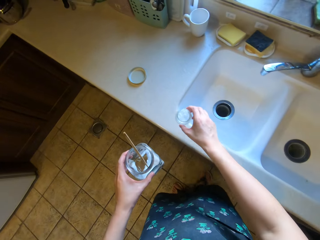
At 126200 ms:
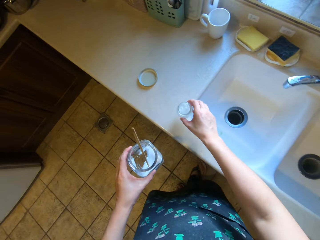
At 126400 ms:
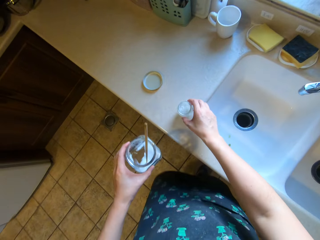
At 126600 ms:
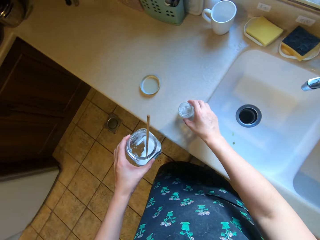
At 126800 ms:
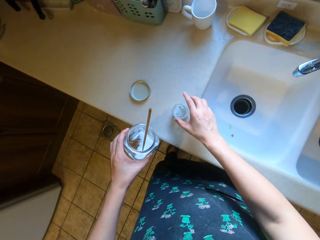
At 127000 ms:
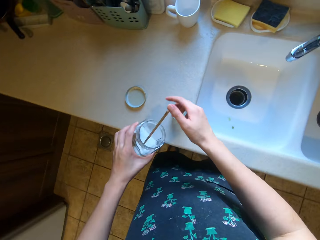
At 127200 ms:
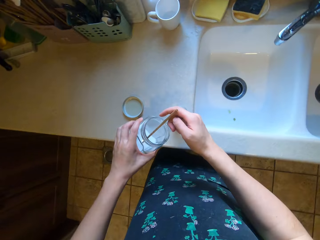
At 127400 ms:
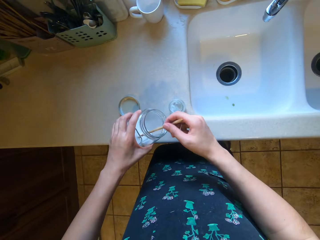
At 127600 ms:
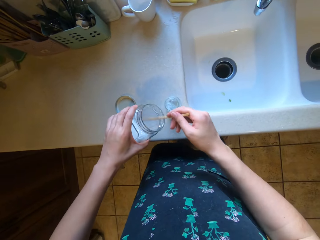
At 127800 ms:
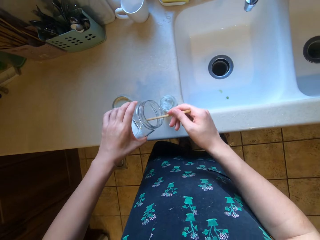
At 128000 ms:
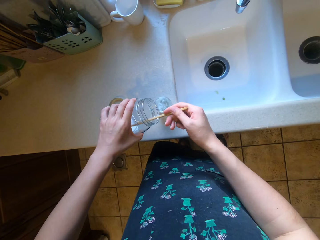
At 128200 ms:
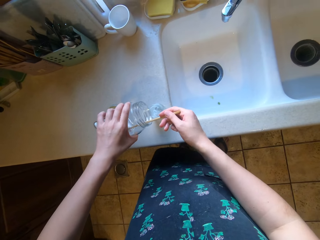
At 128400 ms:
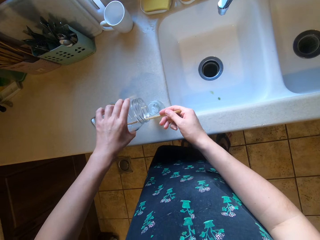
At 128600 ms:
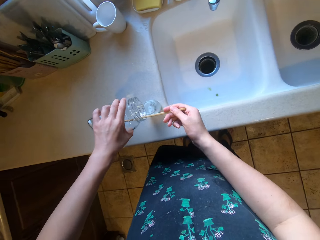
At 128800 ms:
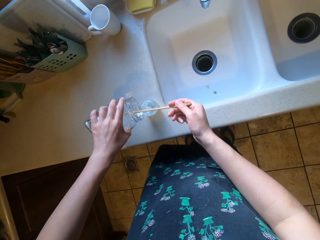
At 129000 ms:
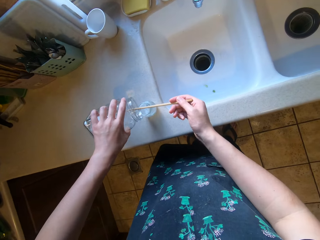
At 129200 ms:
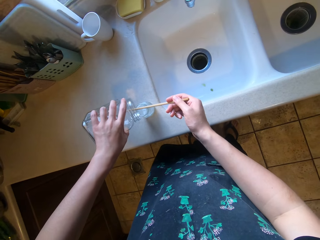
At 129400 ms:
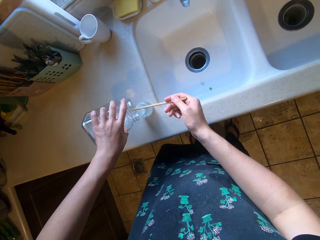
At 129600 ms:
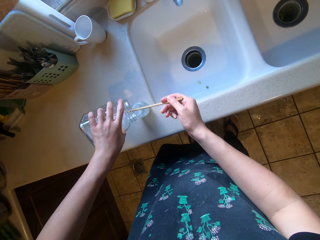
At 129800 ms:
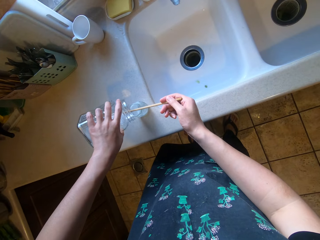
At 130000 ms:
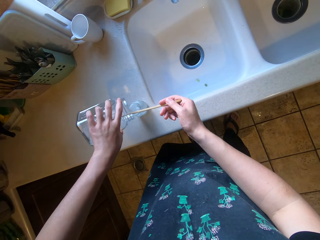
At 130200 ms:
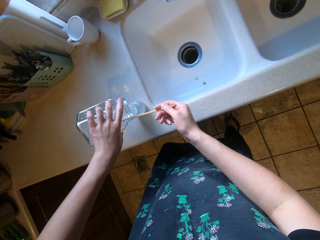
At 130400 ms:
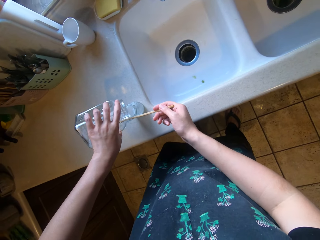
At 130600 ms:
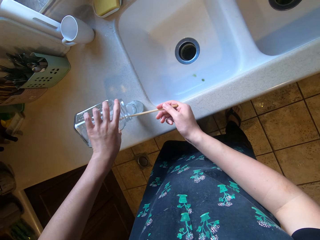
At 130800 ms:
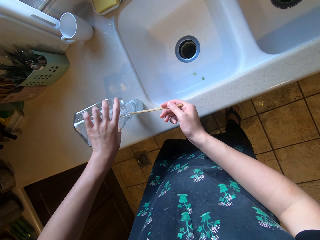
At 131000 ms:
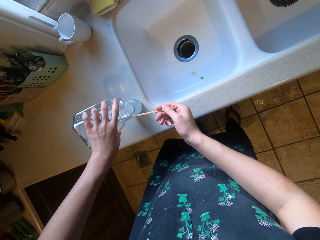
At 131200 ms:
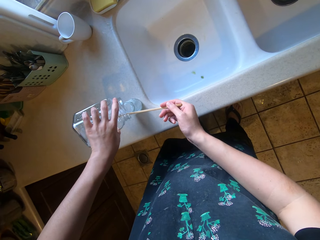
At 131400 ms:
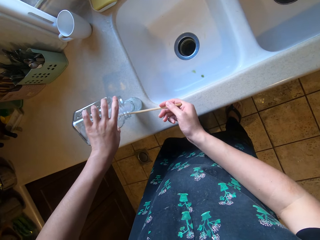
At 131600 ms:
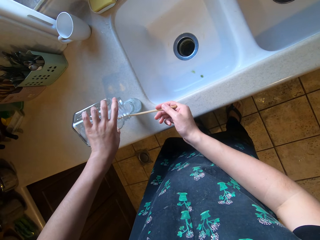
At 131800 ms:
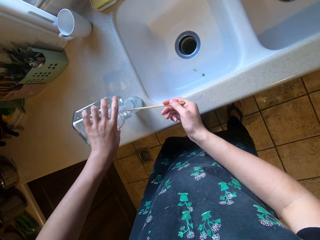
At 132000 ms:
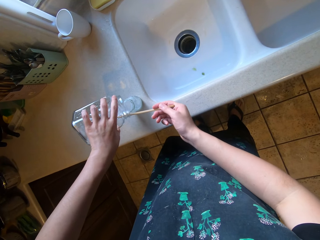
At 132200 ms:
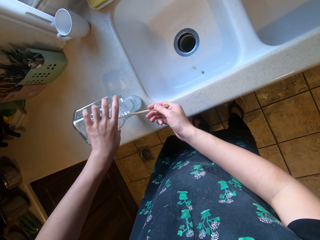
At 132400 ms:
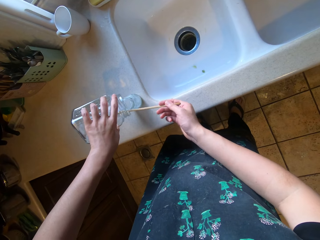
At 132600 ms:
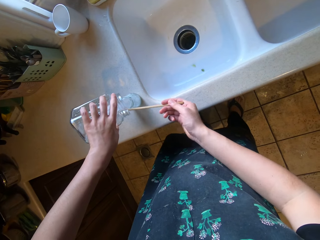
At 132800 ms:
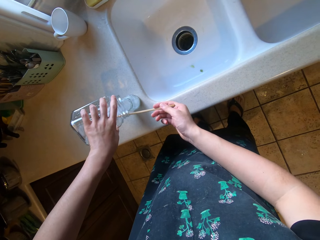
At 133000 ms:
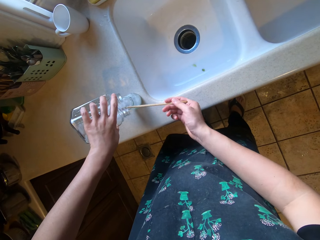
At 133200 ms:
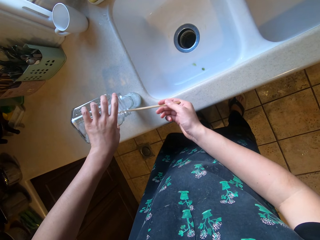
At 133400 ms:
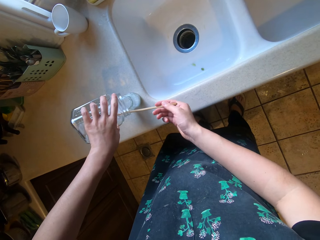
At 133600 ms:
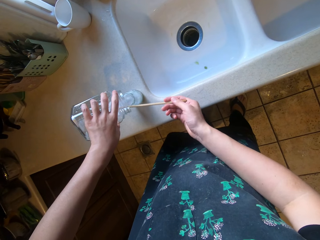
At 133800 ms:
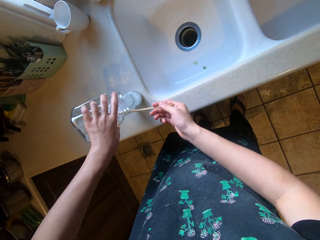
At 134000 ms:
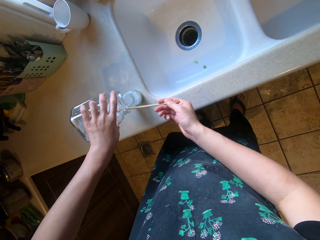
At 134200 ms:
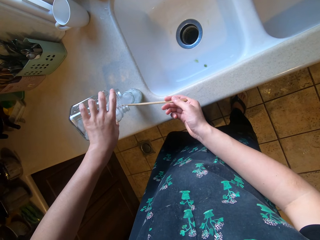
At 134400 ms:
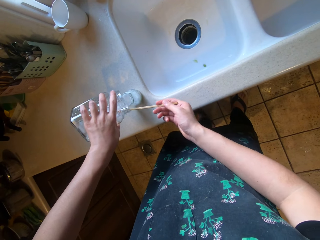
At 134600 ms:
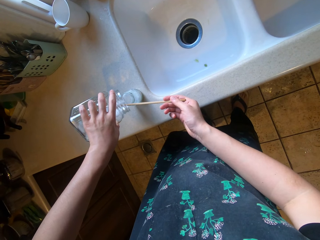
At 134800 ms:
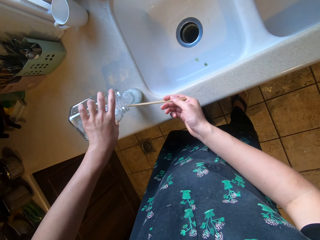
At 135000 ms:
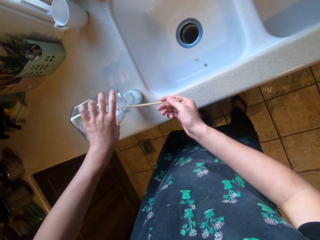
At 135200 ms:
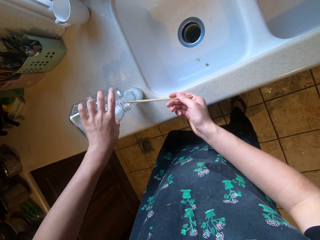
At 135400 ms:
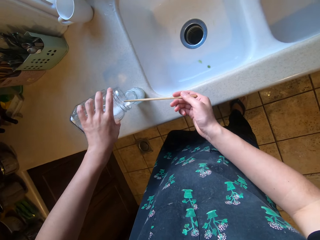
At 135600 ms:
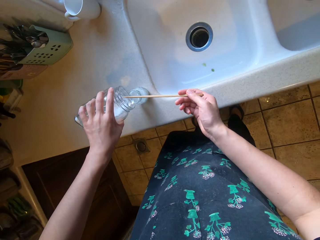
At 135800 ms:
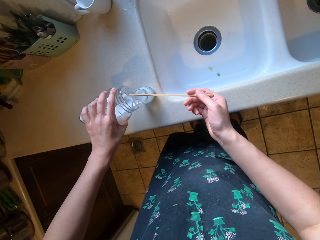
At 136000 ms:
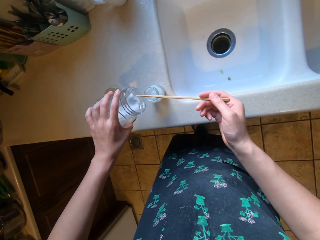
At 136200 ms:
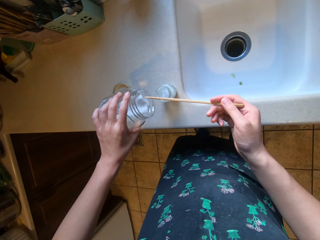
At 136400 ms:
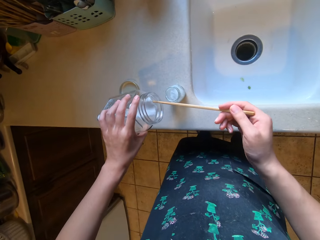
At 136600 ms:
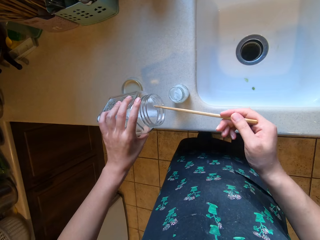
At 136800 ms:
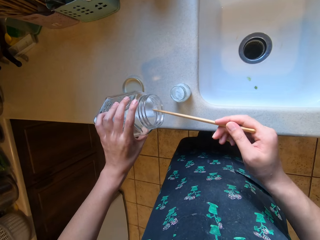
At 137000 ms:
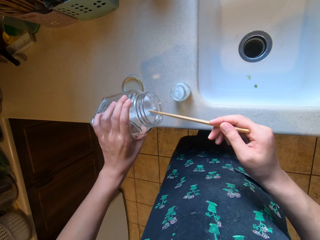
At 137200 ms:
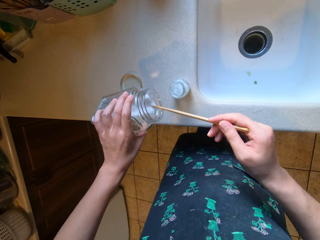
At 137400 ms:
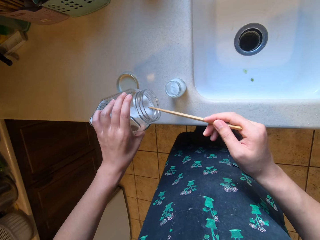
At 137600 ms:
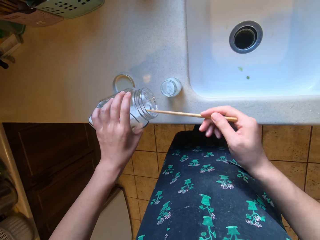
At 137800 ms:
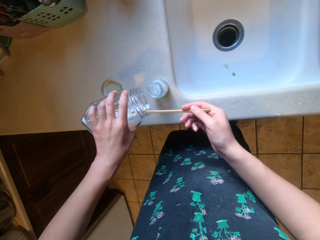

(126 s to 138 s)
The camera wearer transfers the sugar or salt in the big bottle into the smaller container with the chopstick.

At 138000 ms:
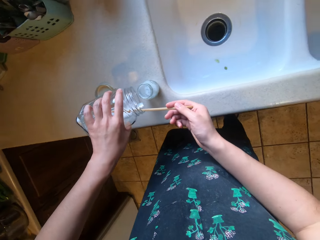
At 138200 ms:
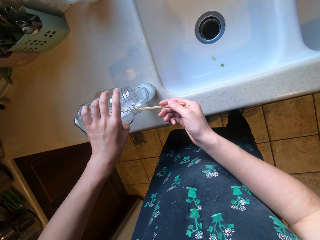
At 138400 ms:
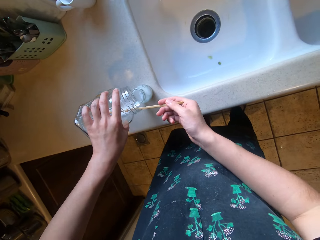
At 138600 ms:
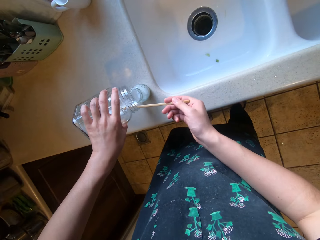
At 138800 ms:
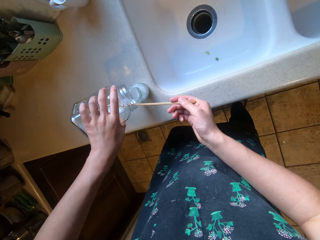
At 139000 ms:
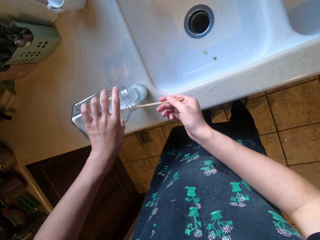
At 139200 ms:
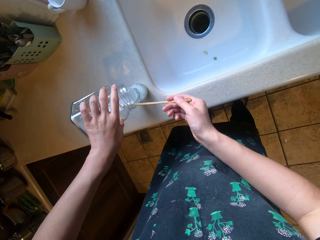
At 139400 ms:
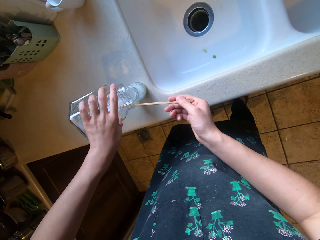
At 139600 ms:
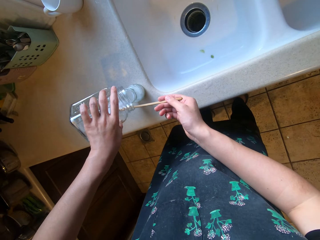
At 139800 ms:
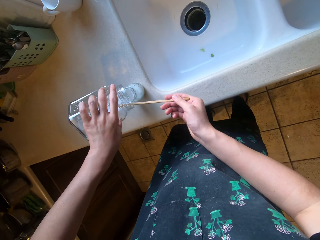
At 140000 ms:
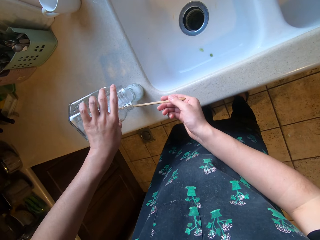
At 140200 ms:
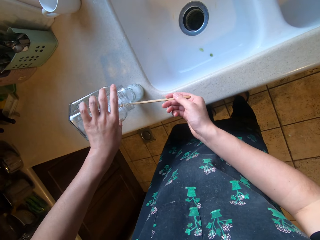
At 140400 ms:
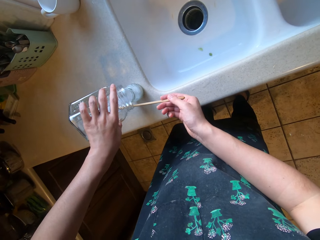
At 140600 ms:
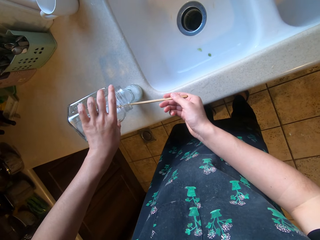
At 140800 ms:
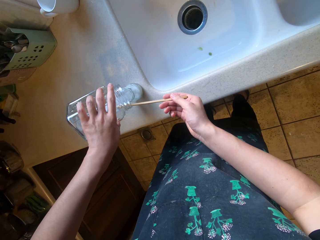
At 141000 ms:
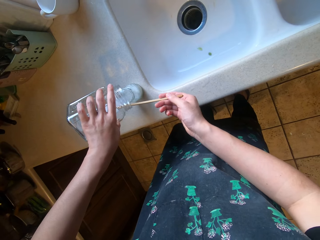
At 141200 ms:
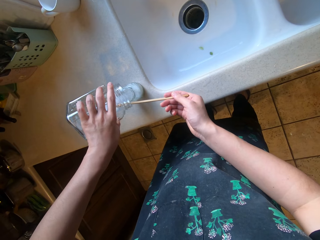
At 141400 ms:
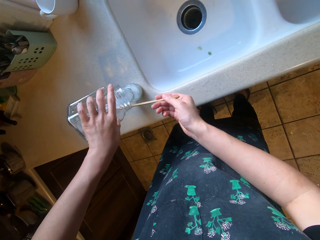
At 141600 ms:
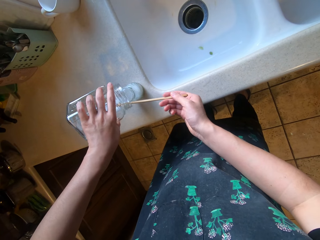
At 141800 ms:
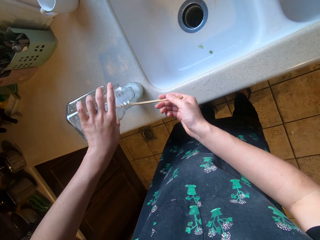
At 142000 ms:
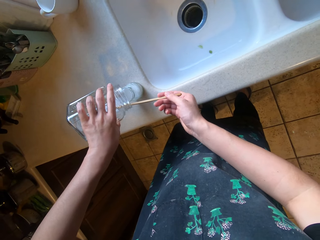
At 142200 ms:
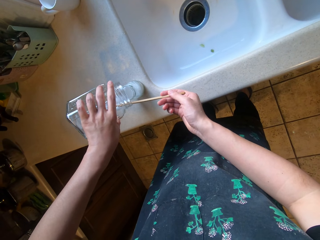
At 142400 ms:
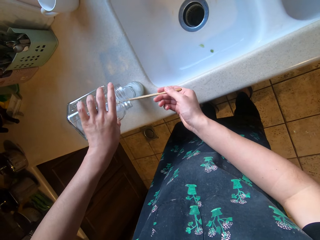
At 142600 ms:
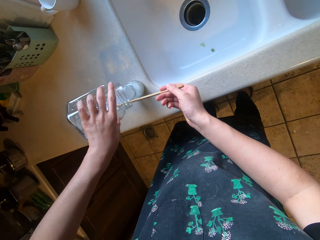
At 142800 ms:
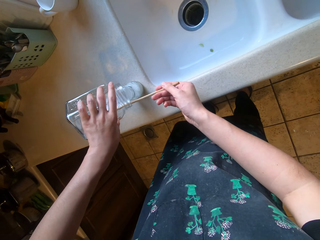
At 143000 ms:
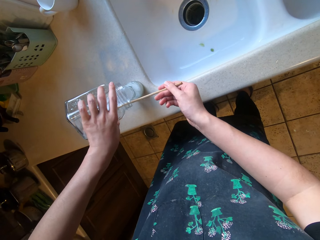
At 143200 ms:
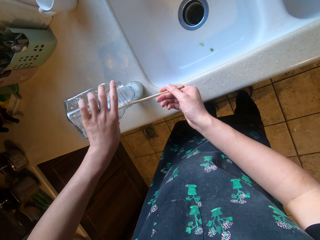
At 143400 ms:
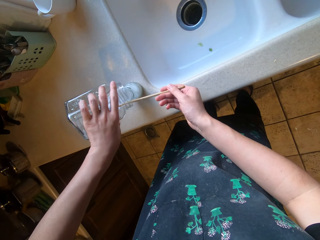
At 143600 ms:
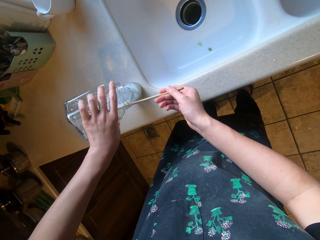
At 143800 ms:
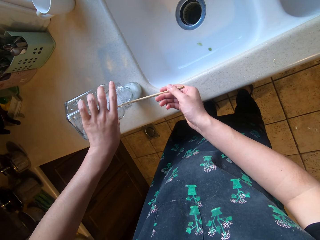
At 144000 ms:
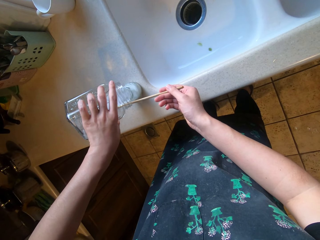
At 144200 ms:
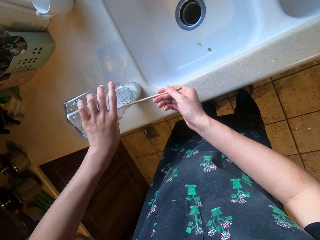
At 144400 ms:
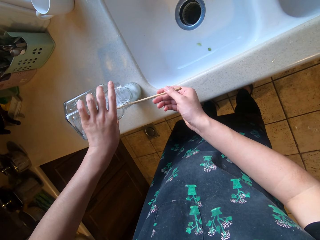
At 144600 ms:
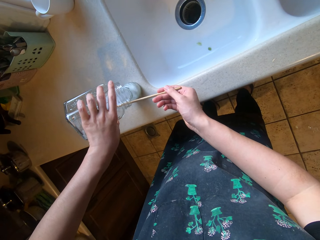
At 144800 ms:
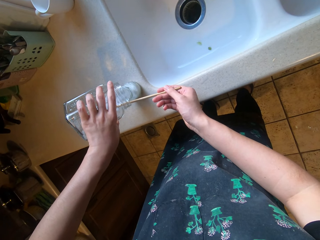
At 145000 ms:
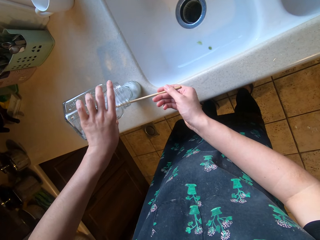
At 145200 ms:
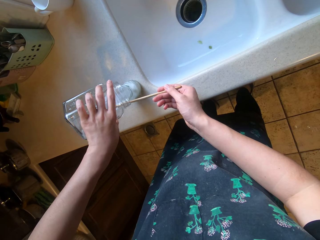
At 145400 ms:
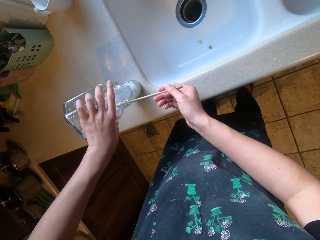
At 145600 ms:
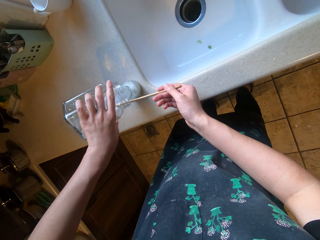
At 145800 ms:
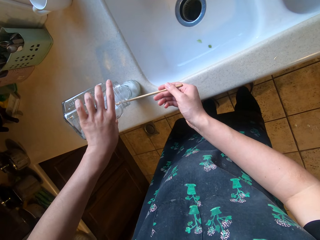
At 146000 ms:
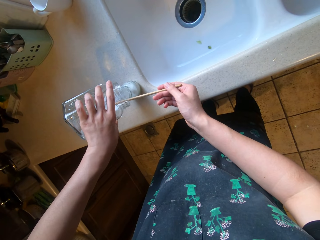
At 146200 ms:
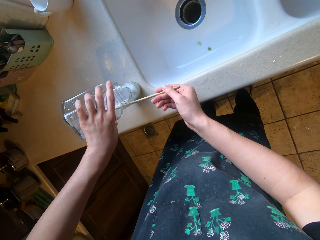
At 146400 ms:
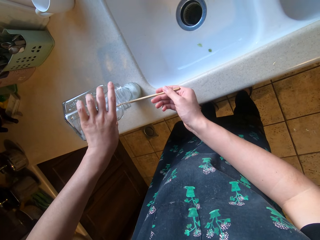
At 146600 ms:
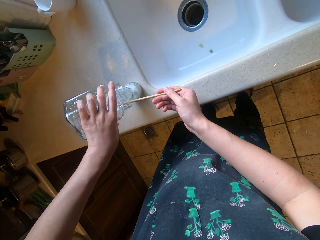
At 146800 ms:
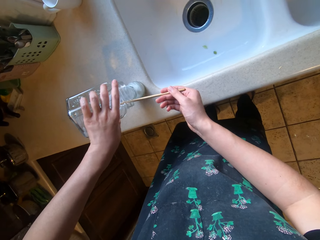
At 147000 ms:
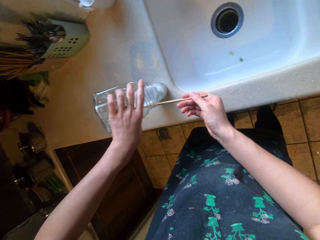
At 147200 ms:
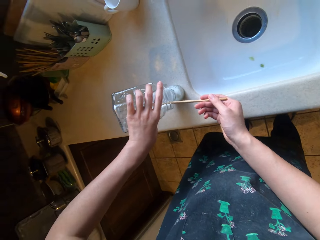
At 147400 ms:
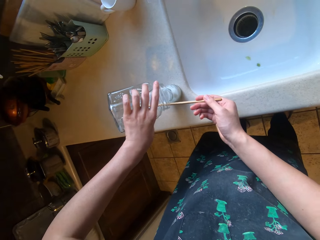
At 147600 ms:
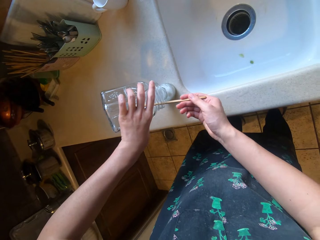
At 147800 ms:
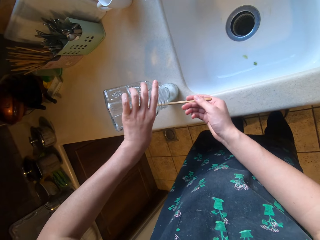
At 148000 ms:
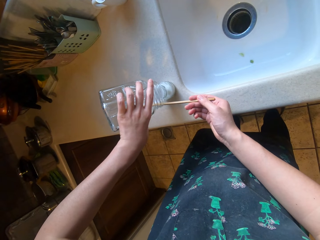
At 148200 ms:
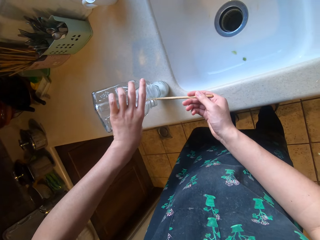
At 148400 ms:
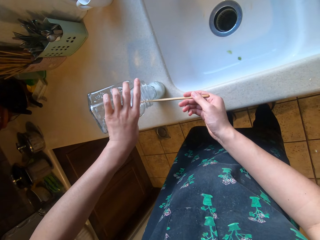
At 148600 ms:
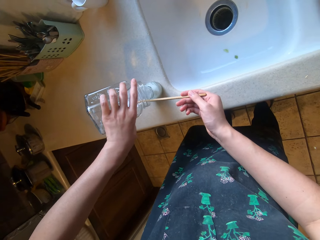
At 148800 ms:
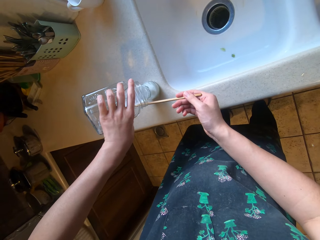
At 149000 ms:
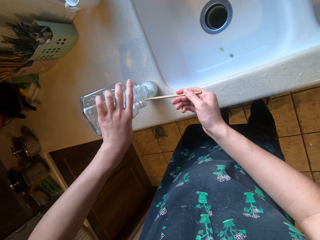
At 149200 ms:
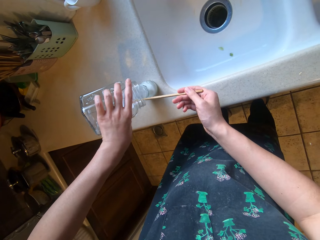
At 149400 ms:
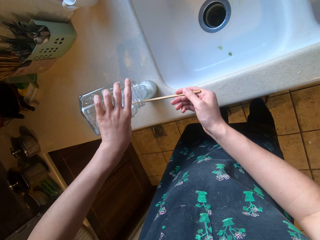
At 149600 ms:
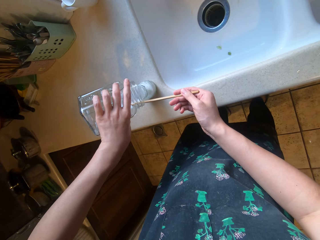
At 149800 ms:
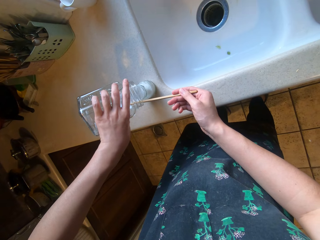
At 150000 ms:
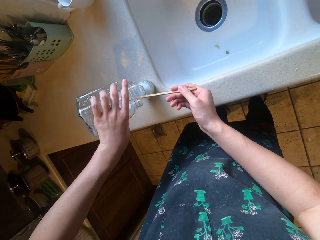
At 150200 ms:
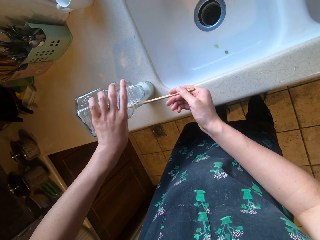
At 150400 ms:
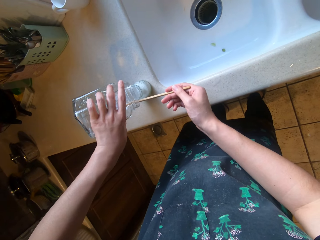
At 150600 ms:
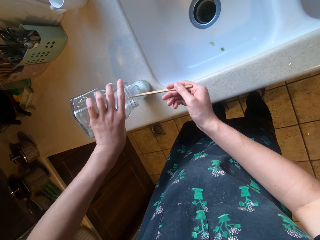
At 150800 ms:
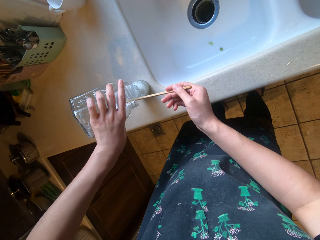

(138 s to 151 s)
The camera wearer pours the salt into the salt shaker using the chopstick.
